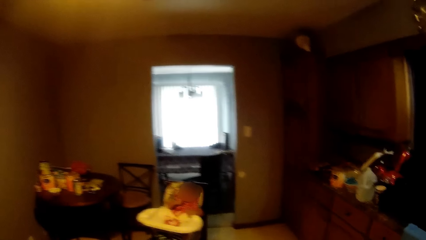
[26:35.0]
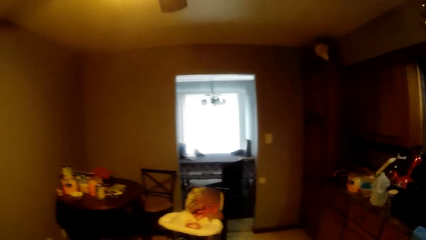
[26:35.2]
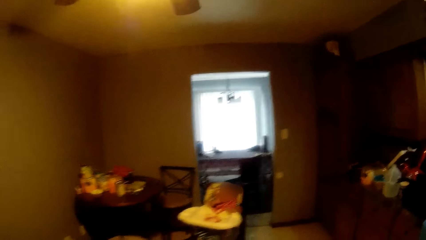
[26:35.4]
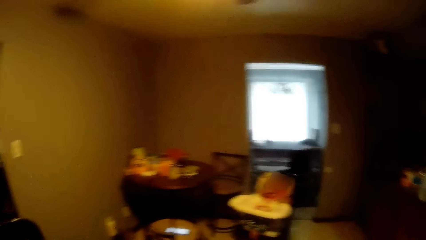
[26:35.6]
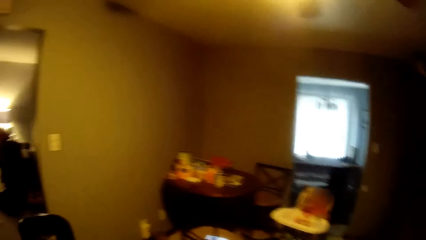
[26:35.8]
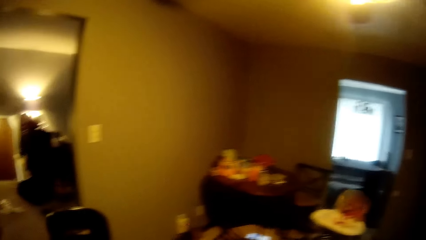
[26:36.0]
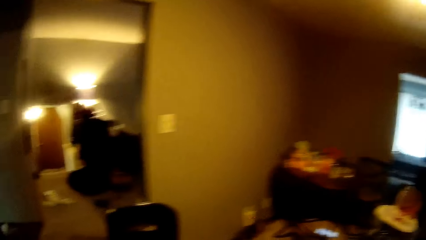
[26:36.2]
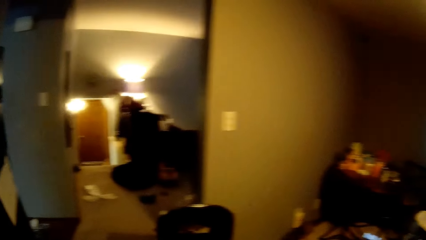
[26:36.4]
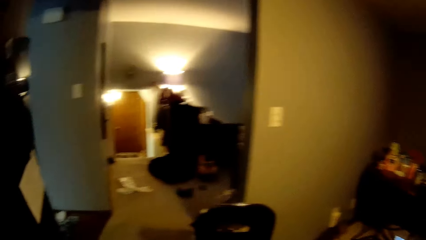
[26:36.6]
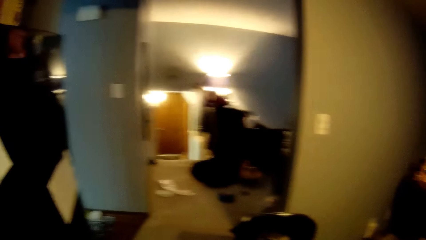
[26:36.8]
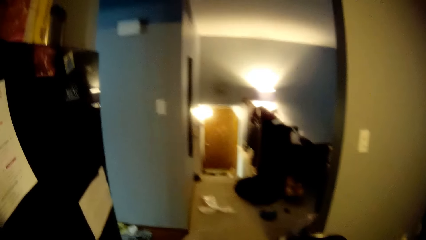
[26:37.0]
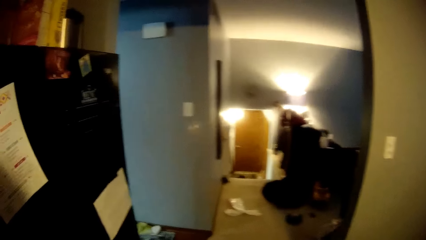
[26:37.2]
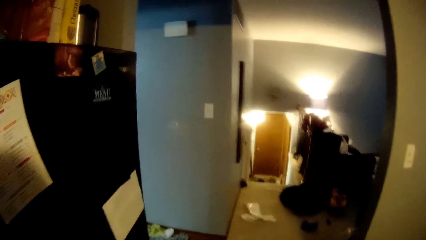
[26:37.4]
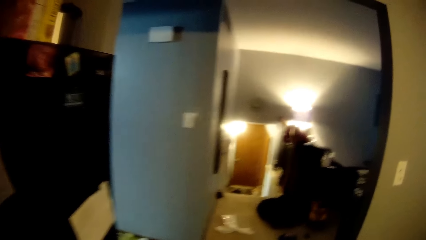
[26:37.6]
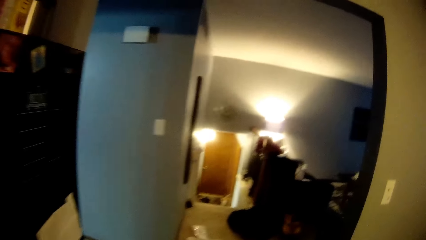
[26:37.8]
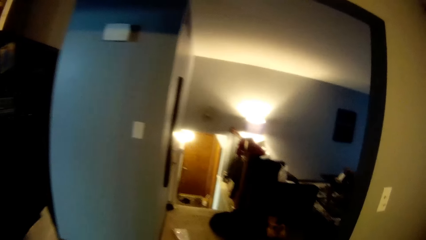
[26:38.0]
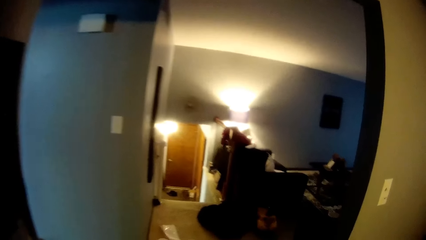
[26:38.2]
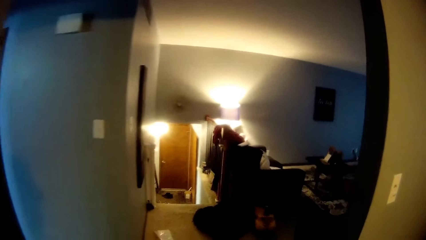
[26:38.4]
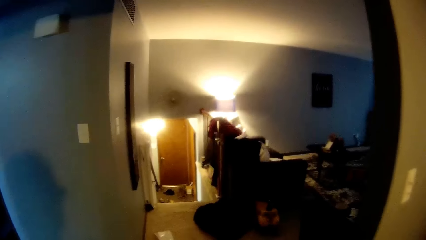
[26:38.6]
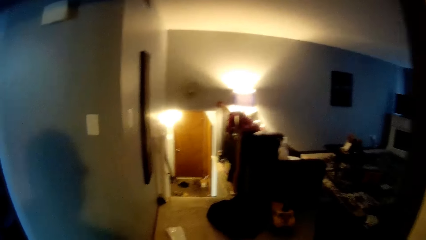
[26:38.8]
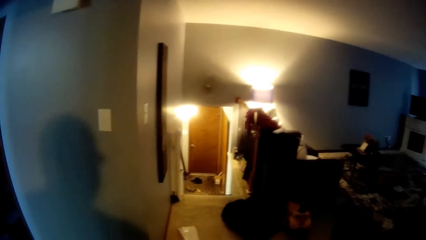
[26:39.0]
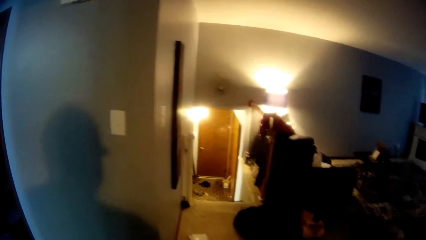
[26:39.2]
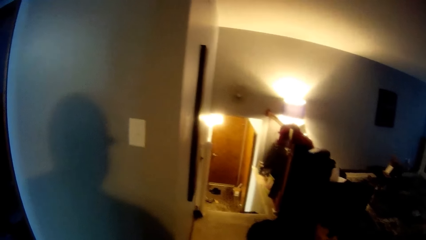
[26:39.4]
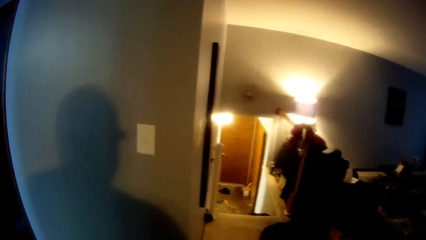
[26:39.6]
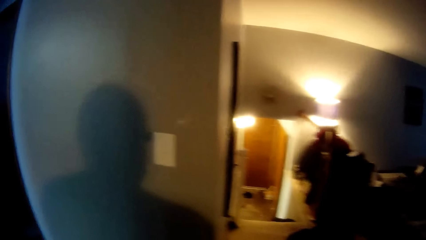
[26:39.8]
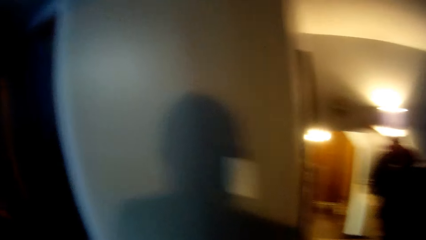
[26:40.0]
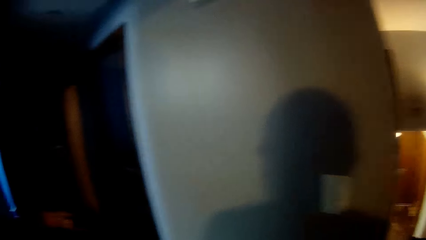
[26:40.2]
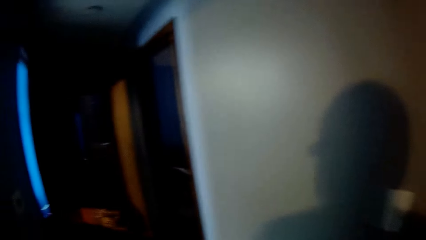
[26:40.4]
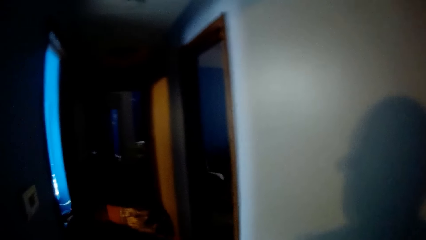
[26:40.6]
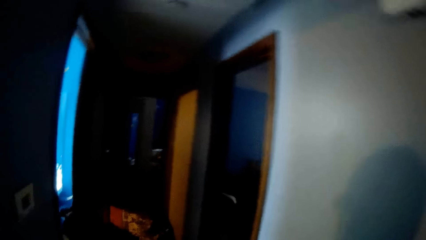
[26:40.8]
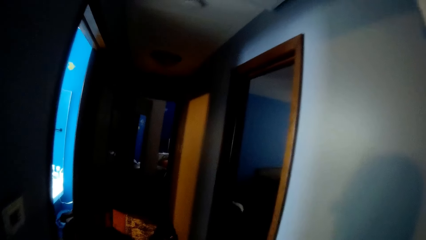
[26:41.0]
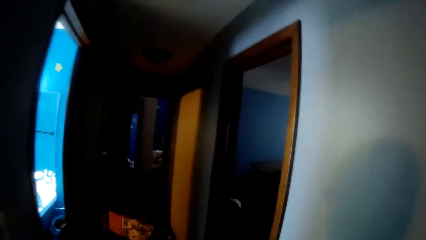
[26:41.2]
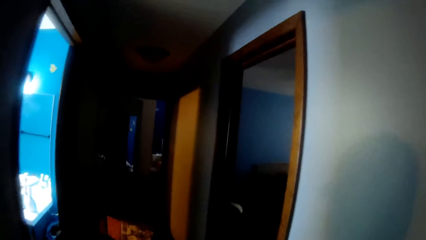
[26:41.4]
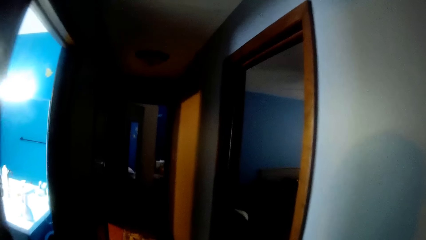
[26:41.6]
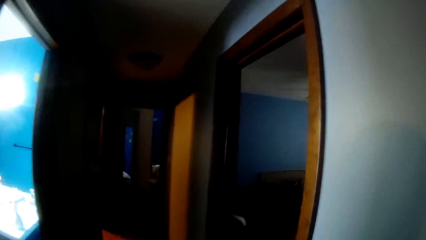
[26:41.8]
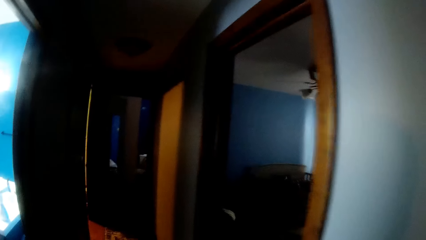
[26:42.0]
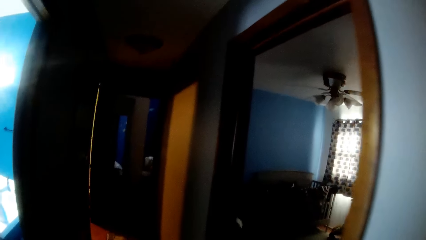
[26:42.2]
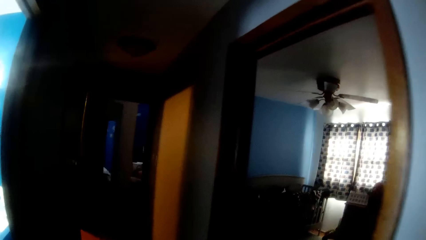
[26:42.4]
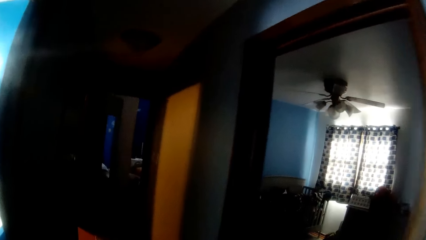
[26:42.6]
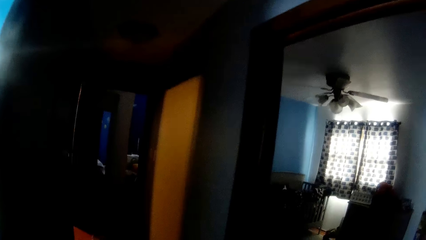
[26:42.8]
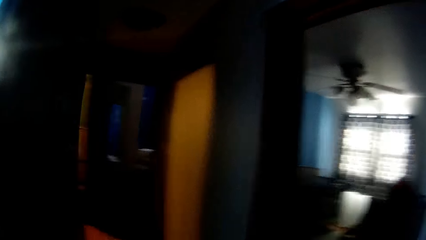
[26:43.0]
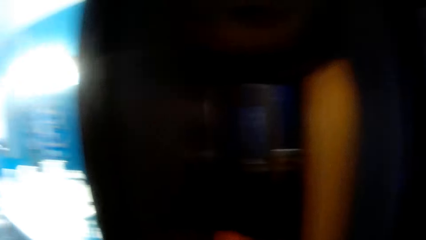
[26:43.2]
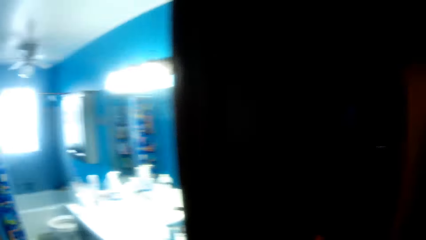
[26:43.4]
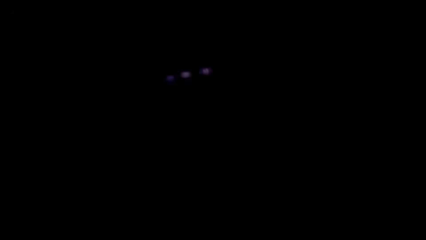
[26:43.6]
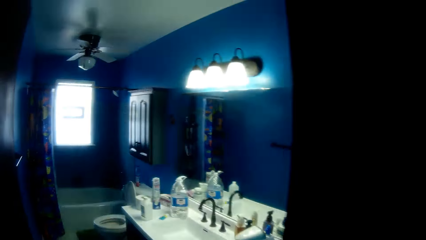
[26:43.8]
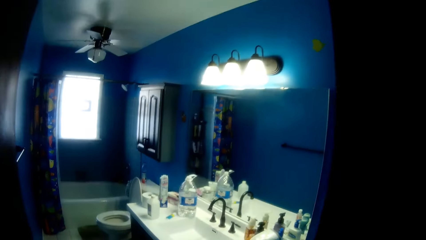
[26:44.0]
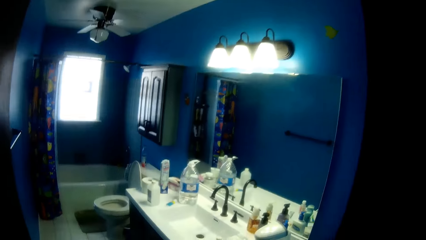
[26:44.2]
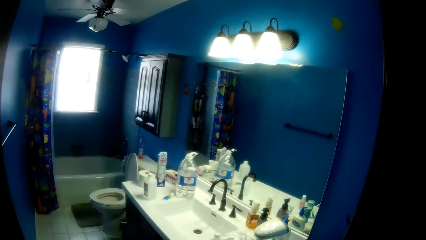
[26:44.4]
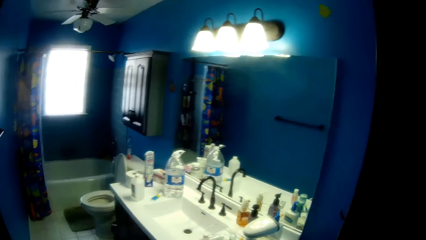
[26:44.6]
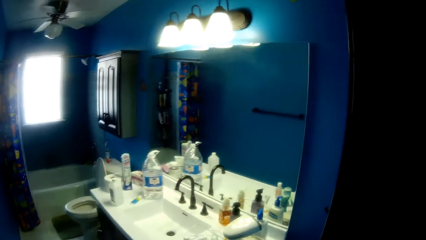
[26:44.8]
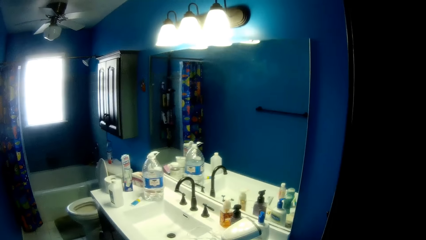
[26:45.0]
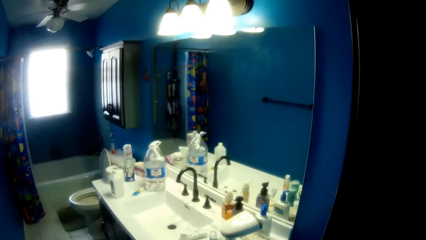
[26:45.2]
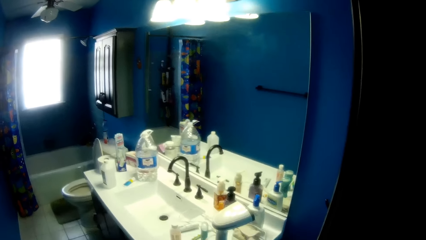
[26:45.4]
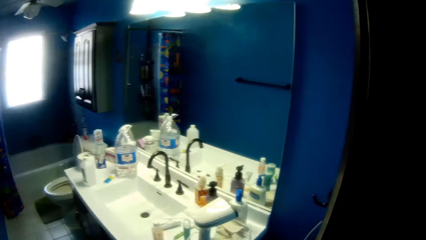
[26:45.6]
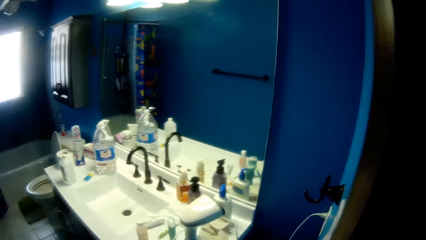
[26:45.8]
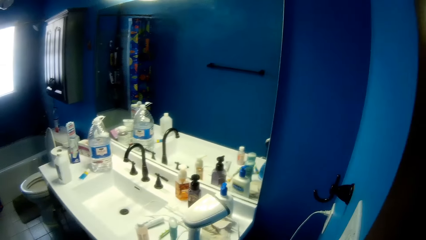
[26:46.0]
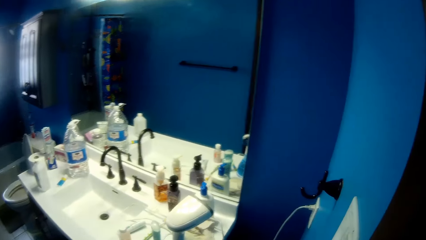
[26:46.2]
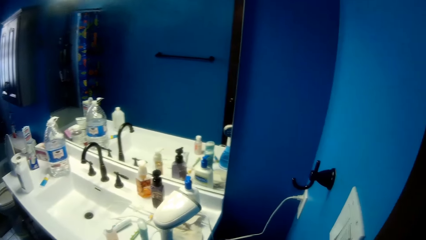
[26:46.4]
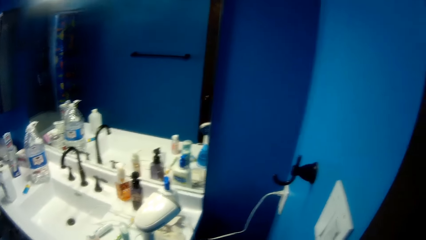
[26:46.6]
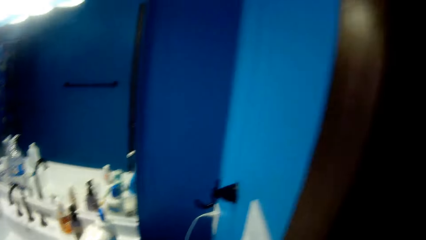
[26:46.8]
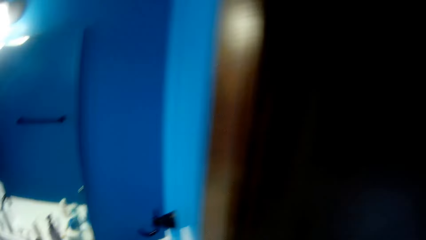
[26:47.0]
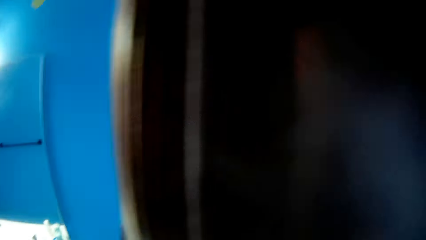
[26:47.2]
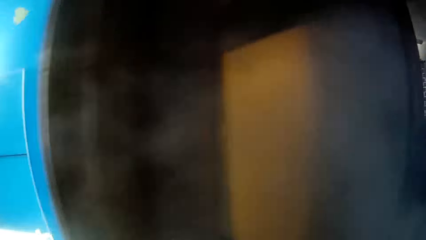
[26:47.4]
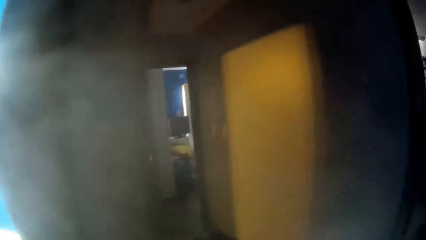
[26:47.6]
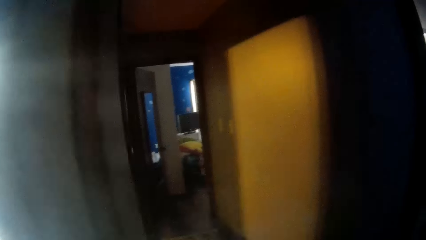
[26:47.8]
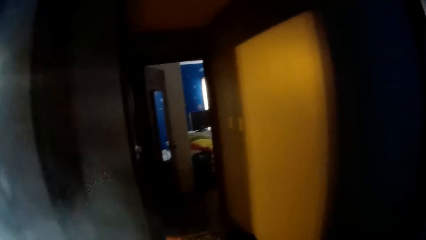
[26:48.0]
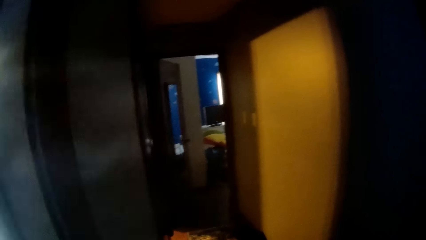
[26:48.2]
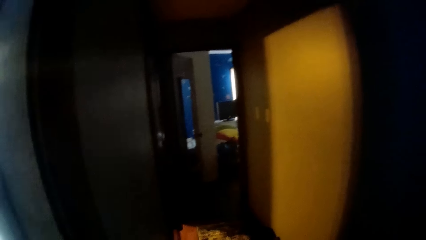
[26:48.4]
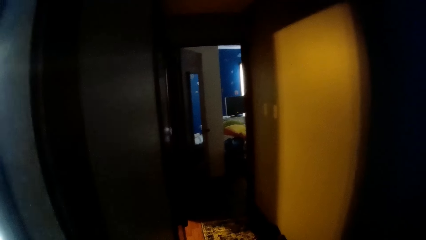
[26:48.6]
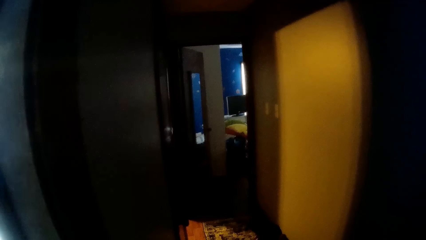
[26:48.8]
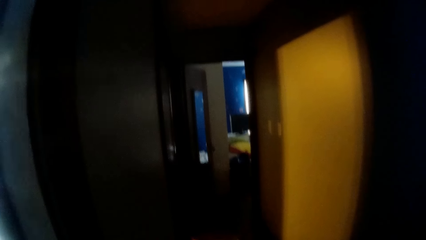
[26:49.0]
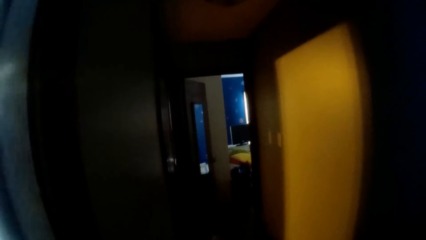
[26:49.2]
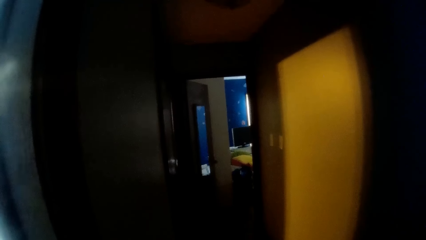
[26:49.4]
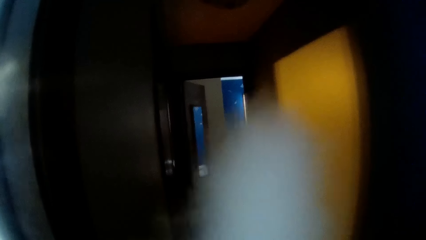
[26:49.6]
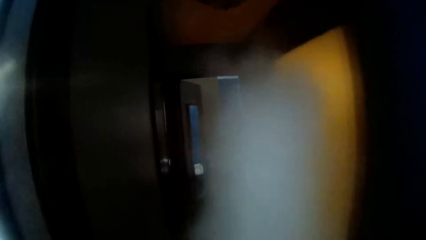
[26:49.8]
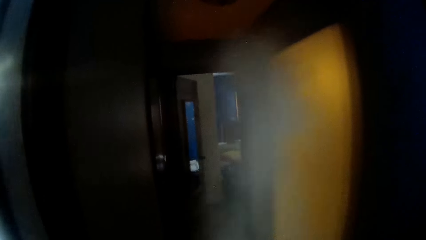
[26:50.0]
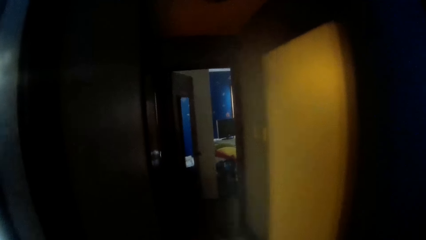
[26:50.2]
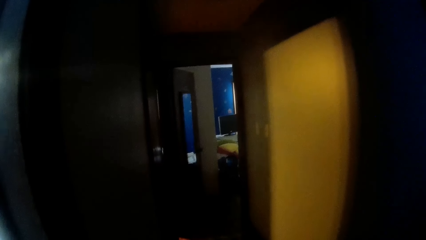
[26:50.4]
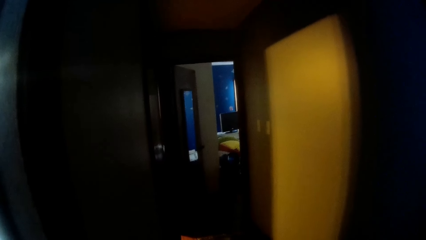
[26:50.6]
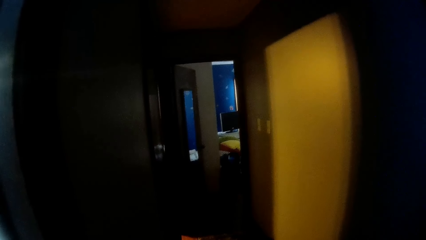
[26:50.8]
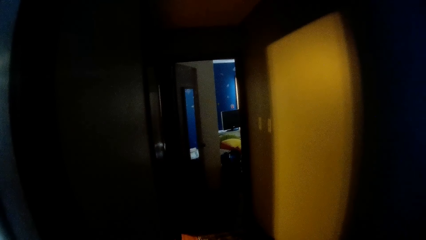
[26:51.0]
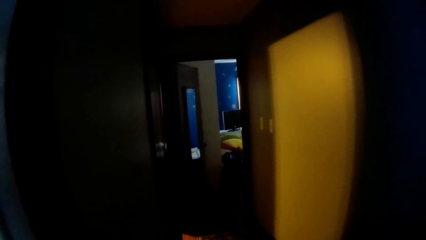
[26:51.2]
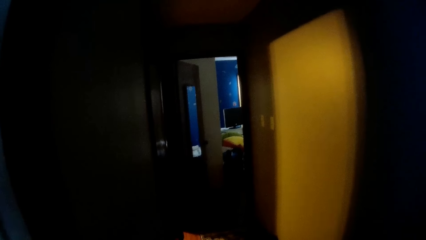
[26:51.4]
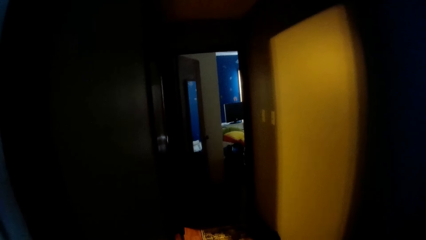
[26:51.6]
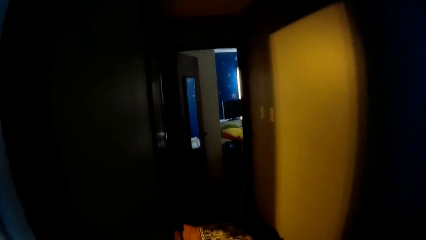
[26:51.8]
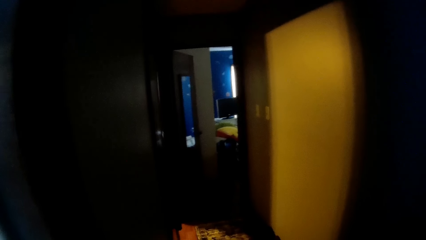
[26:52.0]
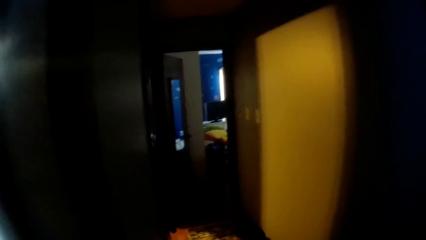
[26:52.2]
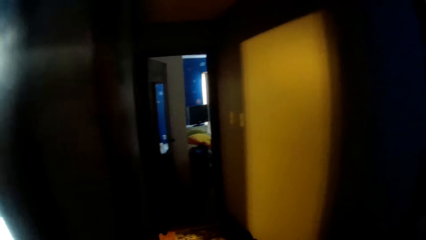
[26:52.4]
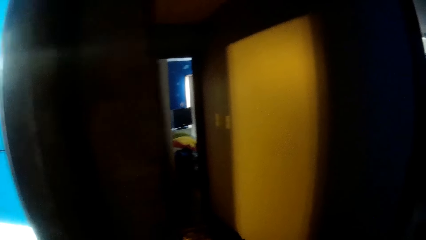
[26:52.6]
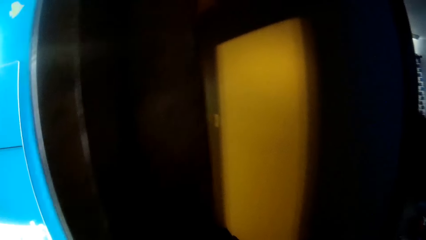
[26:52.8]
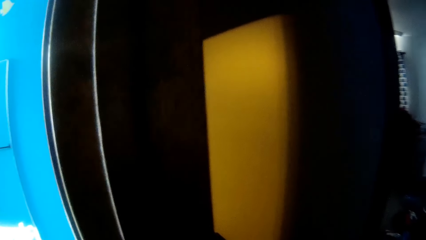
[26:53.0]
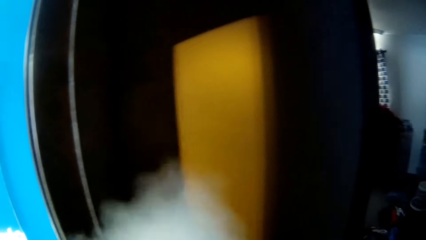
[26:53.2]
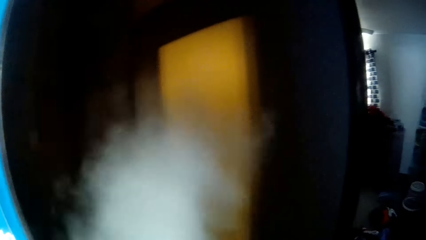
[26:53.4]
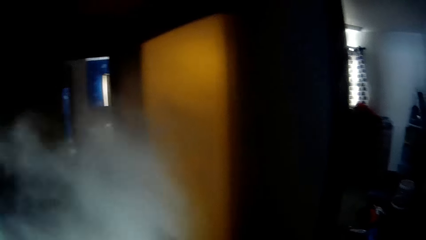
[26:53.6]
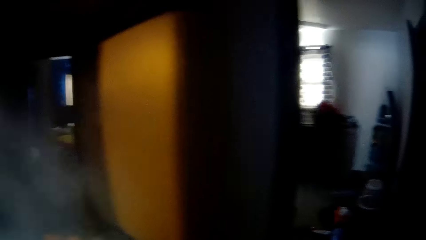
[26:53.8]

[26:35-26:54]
The camera wearer walks to a toilet. They walk. They walk again.
